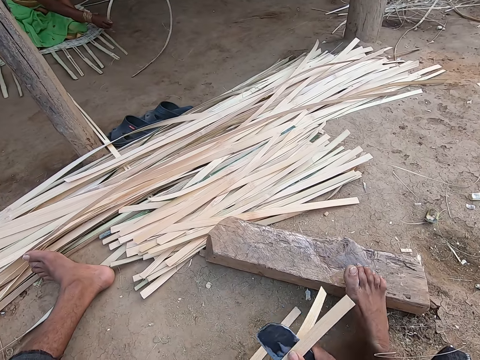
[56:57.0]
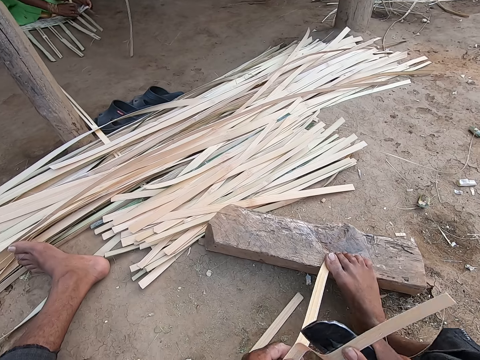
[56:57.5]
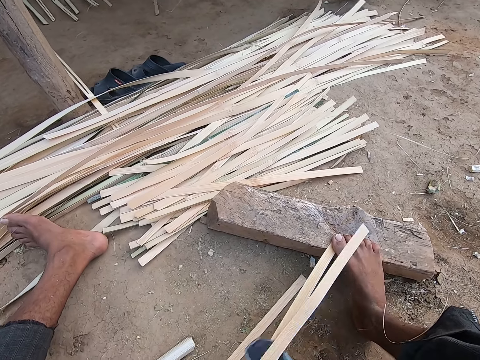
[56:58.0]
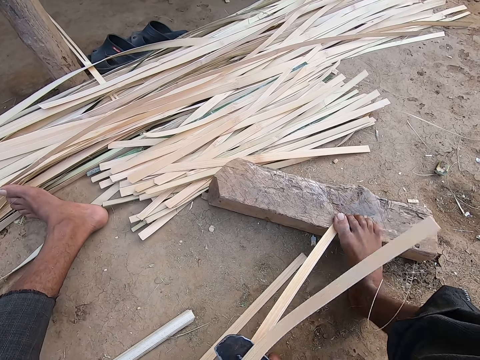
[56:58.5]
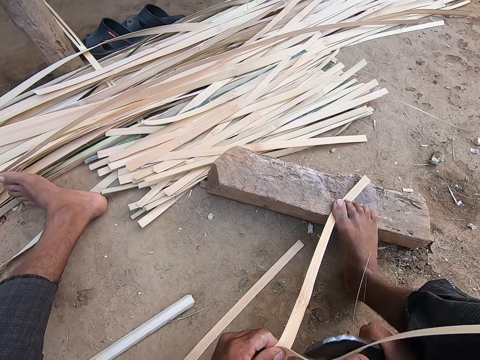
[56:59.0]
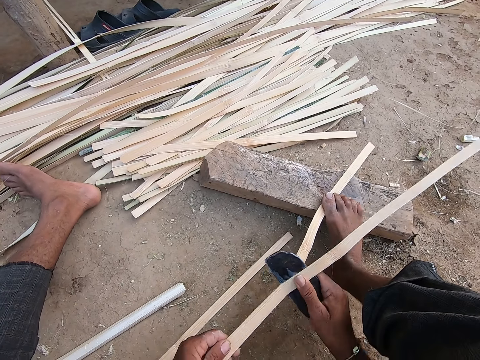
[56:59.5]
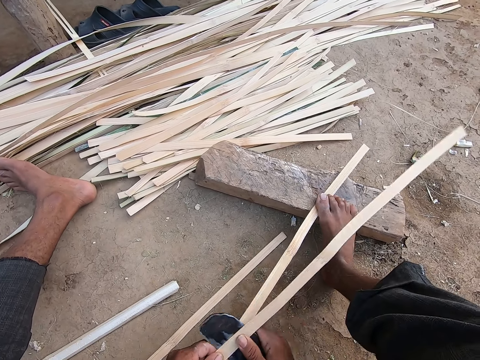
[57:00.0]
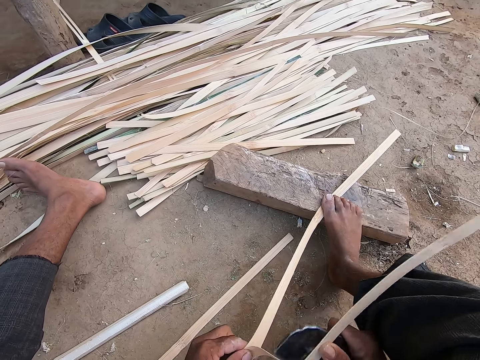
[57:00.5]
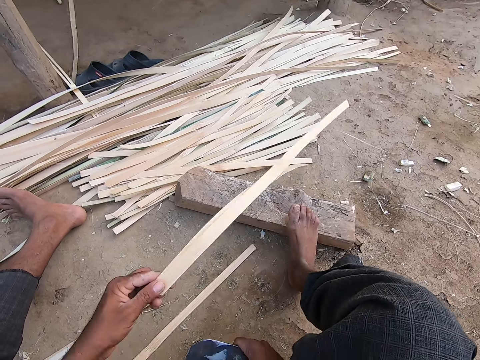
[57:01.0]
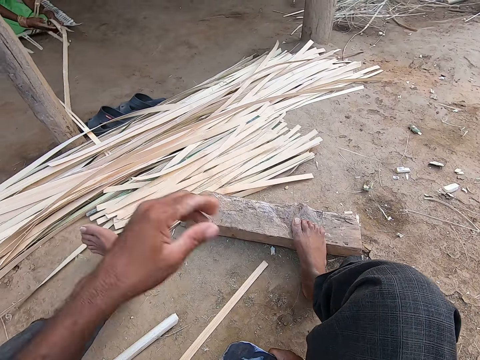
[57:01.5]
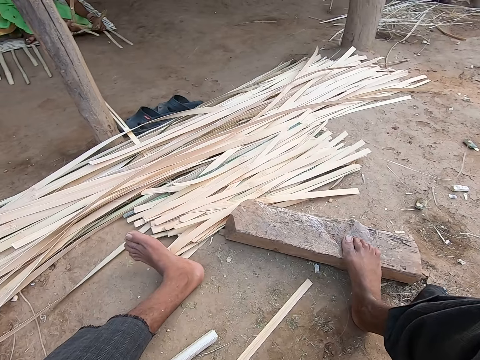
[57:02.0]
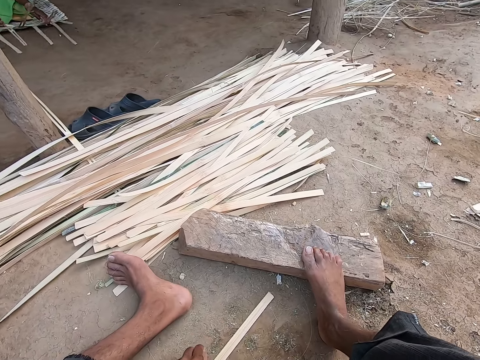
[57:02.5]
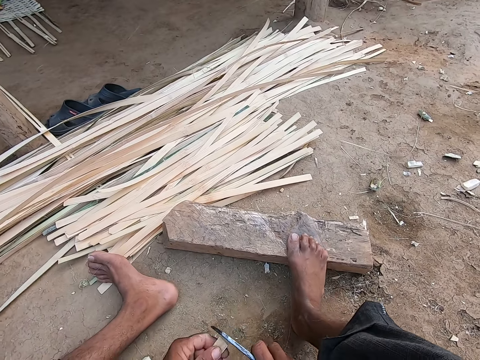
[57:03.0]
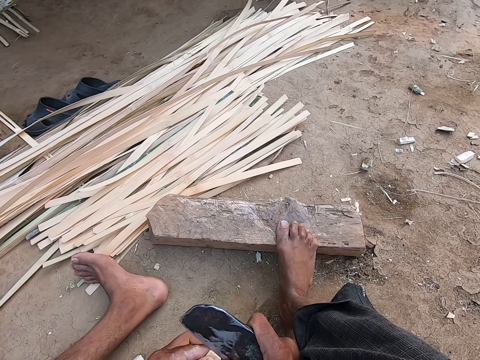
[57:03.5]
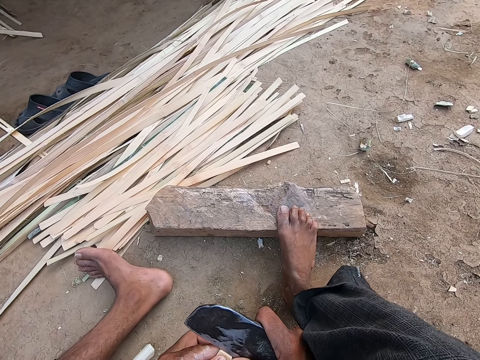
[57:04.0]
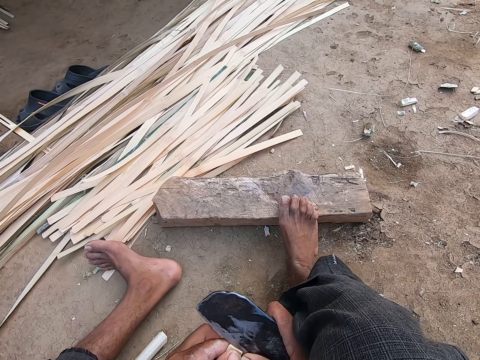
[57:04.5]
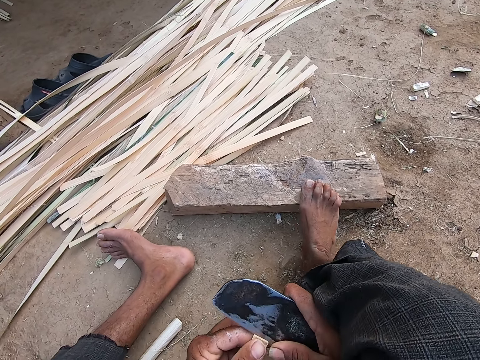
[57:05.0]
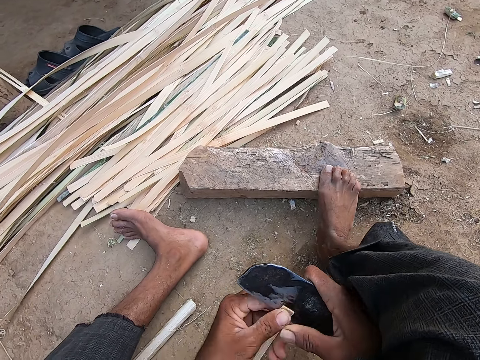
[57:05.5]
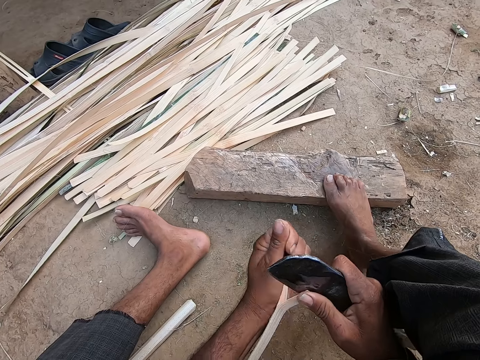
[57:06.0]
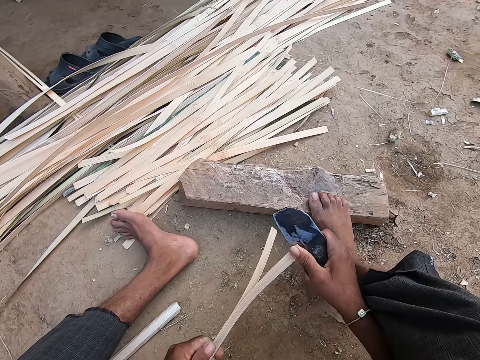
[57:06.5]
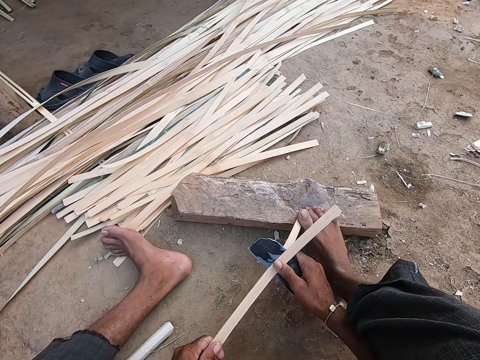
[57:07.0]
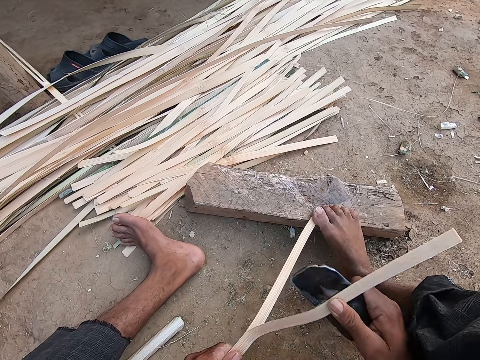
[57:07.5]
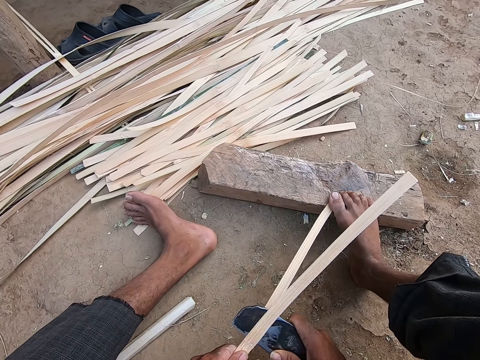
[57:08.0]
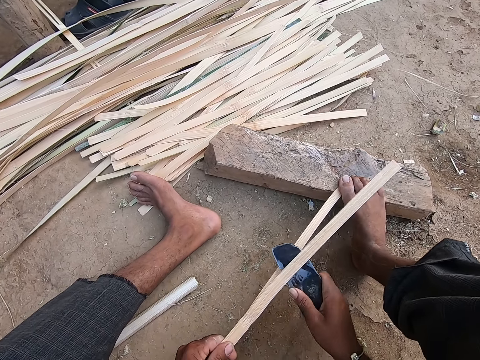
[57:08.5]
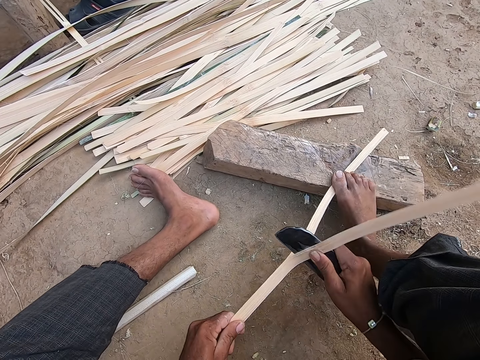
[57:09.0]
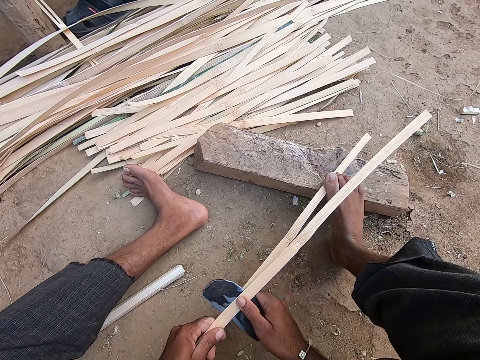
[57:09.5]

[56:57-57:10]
The camera wearer holds the bamboo strip or reed on the wood with his right leg. He cuts the reed with the knife. He peels the bamboo strip in his left hand with the sickle knife in his right hand. He drops the bamboo strip on the bamboo strips with his left hand. He picks the bamboo strip from the ground with his left hand. He cuts the reed with the knife. He peels the bamboo strip in his left hand with the sickle knife in his right hand. He holds the bamboo strip on the wood with his right leg. He peels the bamboo strip in his left hand with the sickle knife in his right hand.

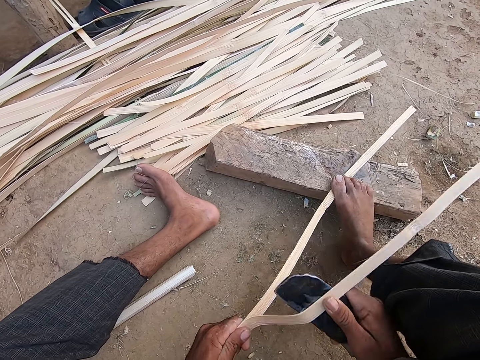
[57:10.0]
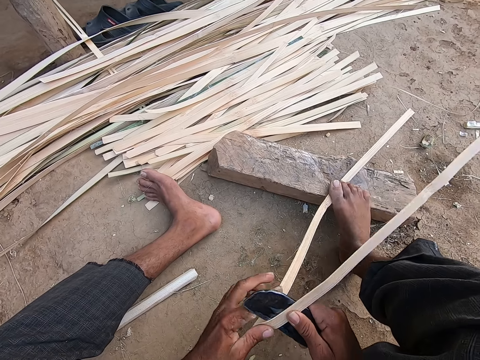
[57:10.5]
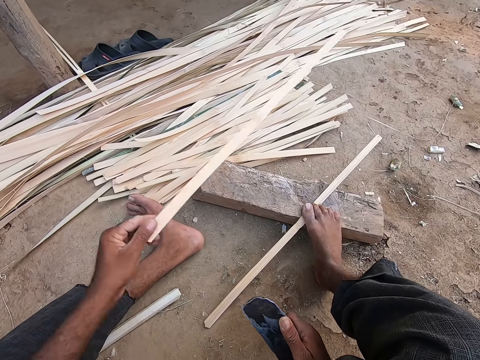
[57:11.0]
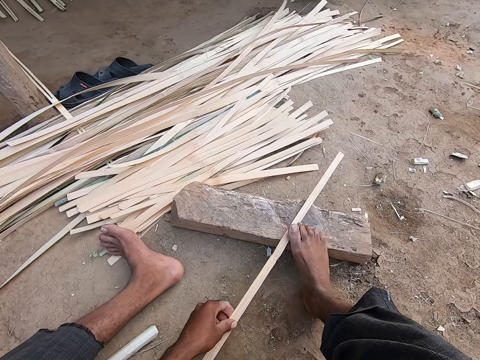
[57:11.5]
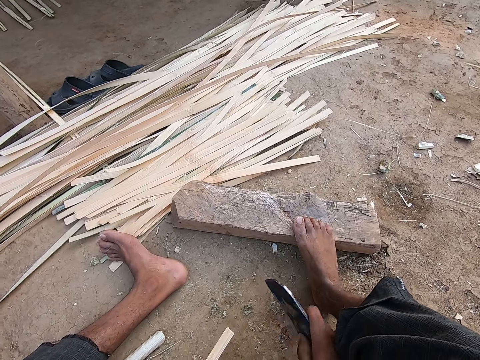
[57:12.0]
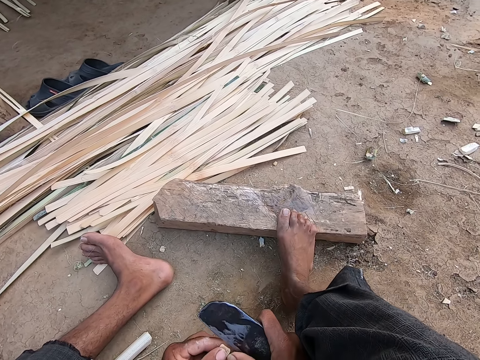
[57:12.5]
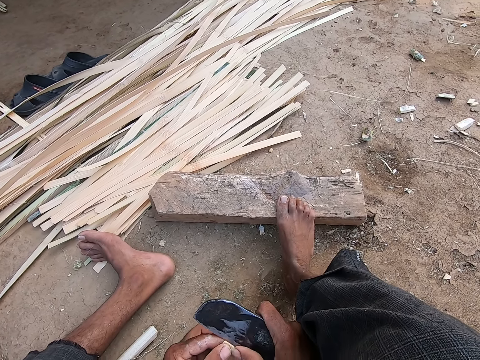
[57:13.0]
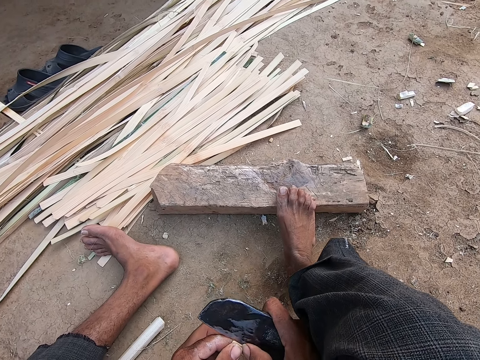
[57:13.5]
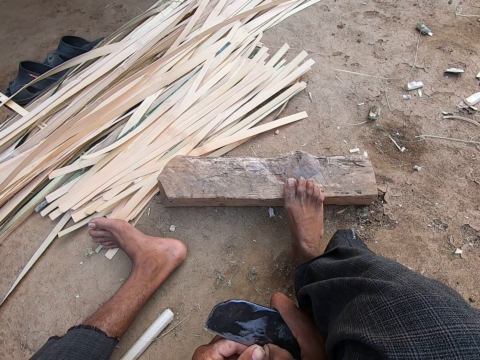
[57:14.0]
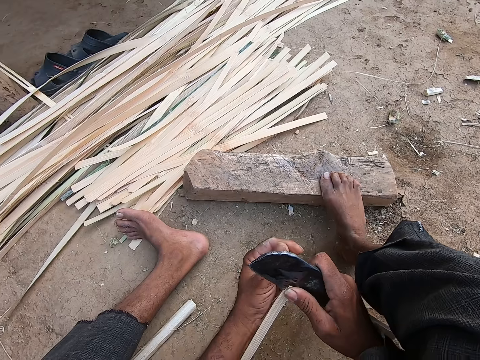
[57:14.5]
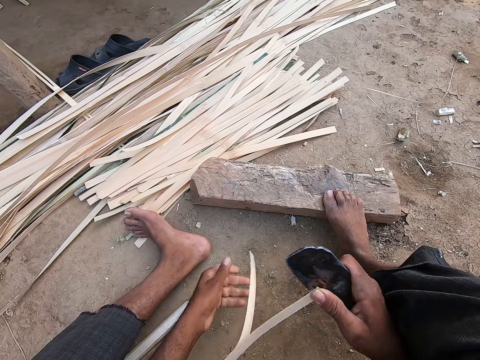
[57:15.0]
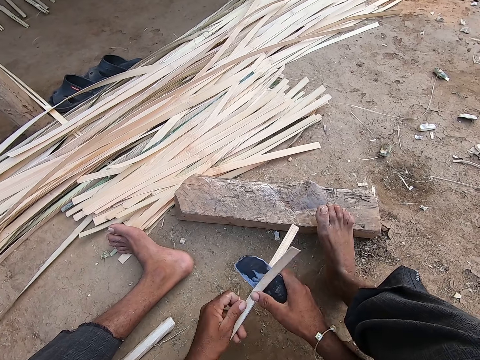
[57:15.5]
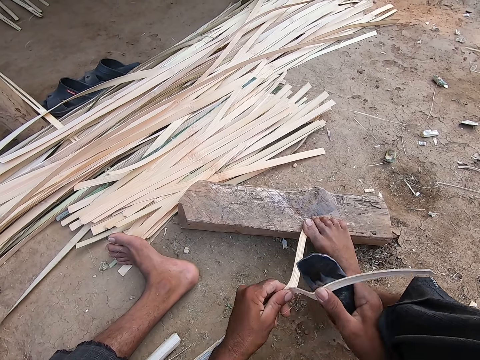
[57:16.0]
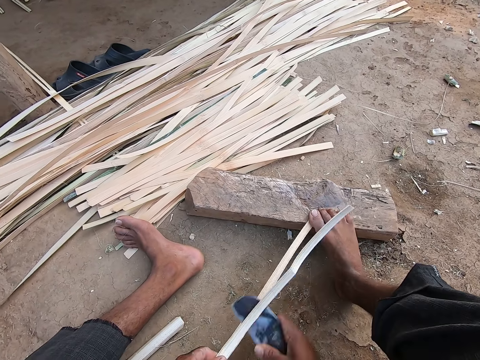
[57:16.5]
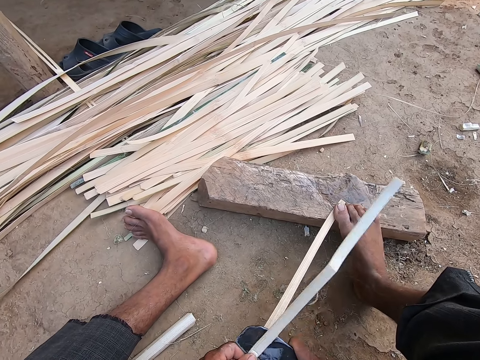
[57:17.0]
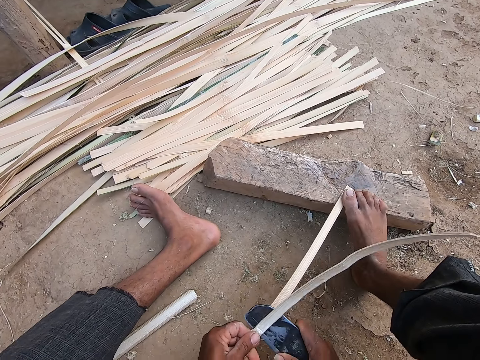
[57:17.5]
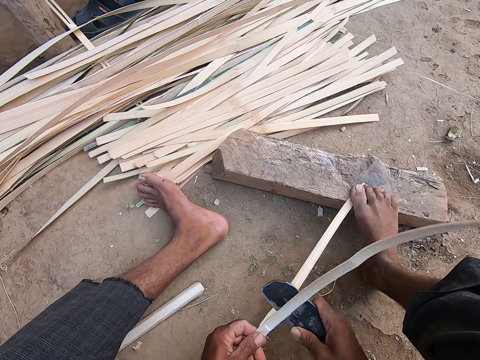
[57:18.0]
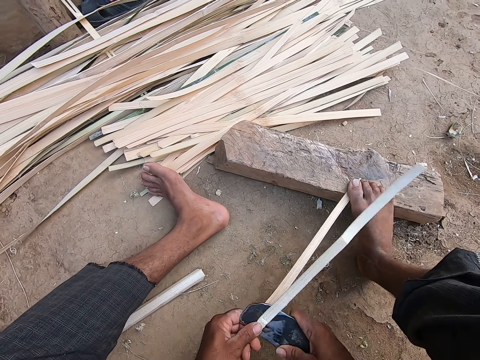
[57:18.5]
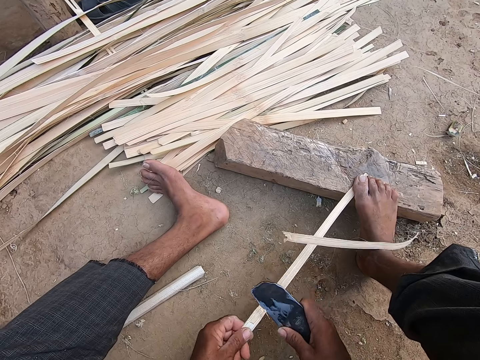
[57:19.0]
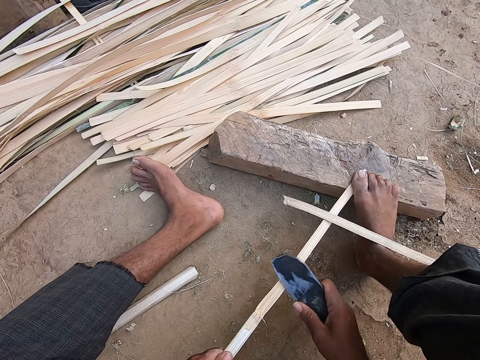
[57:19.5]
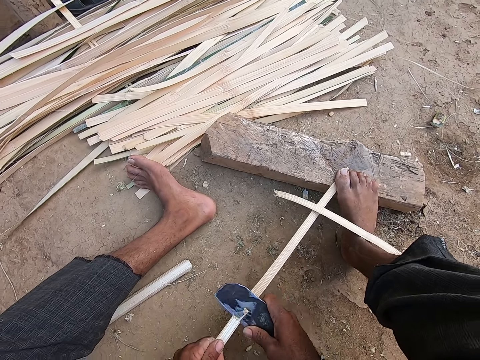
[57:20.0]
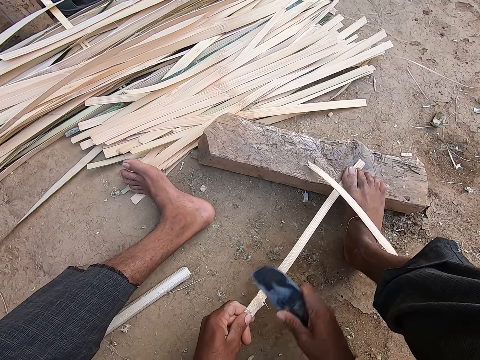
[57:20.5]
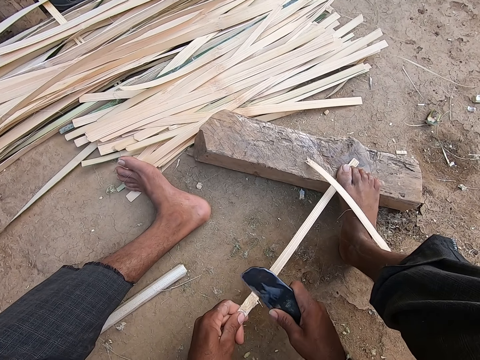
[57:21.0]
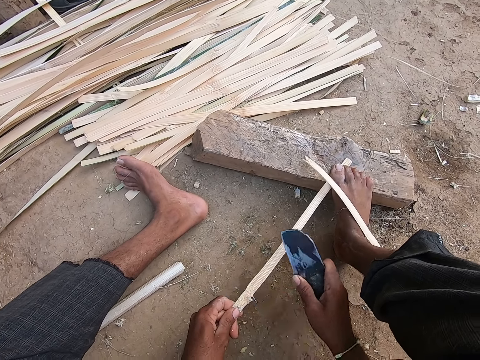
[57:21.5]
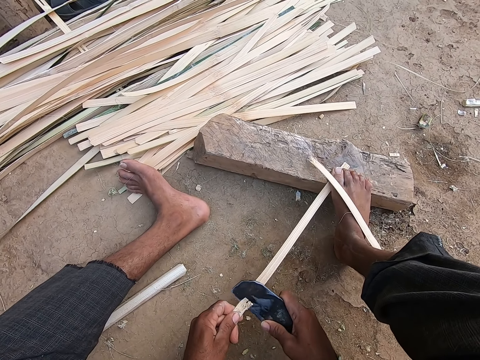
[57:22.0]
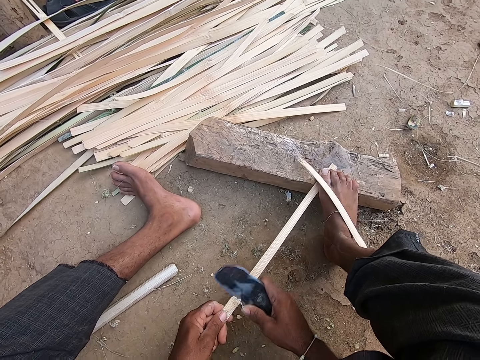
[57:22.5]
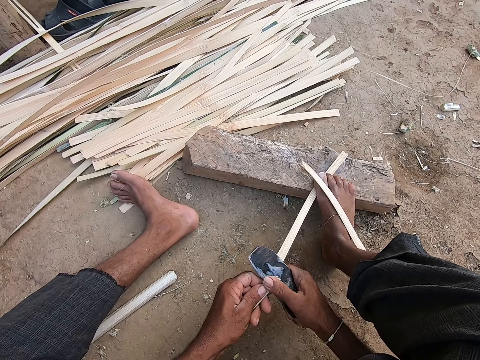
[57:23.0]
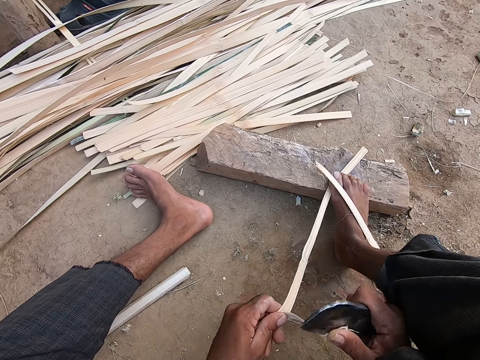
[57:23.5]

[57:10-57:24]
The camera wearer drops the bamboo strip or reed on the bamboo strips with his left hand. He pulls the bamboo strip from the wood with his left hand. He picks the reed on the ground. He peels the bamboo strip in his left hand with the sickle knife in his right hand. He cuts the reed with the knife. He holds the bamboo strip on the wood with his right leg. He peels the bamboo strip in his left hand with the sickle knife in his right hand.
